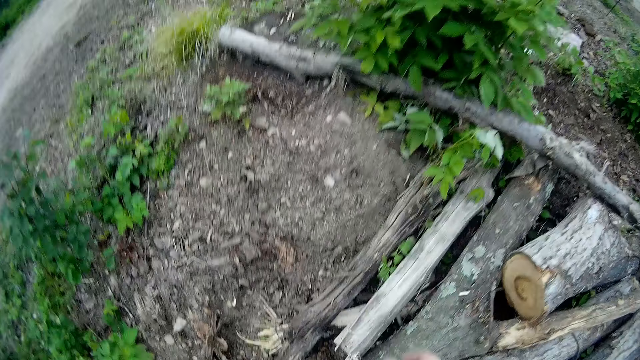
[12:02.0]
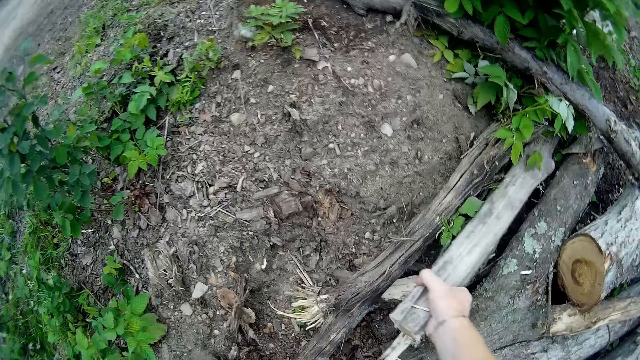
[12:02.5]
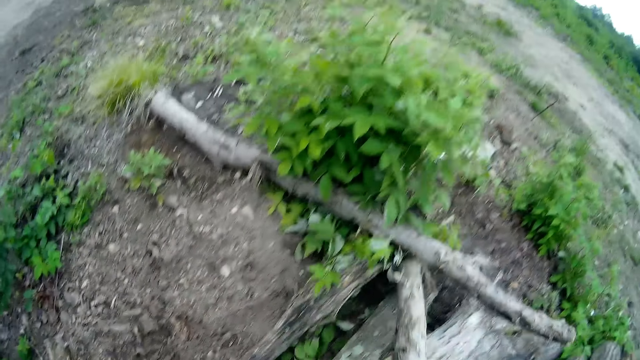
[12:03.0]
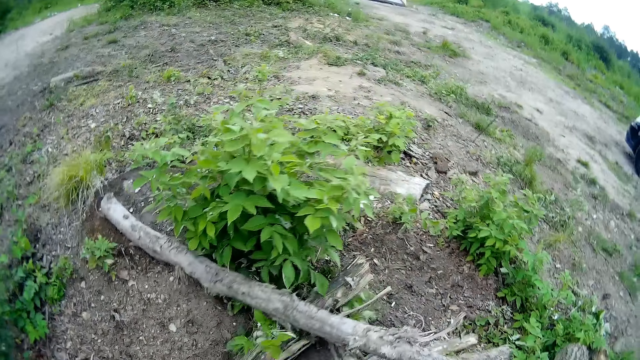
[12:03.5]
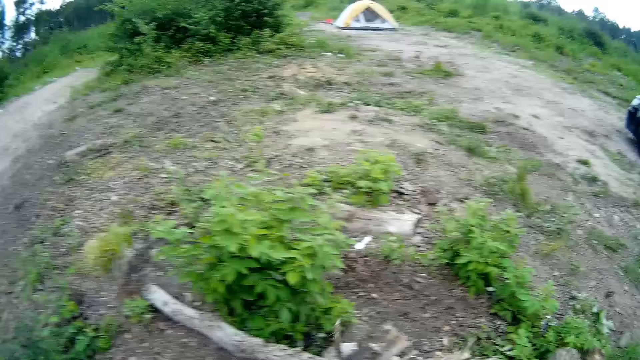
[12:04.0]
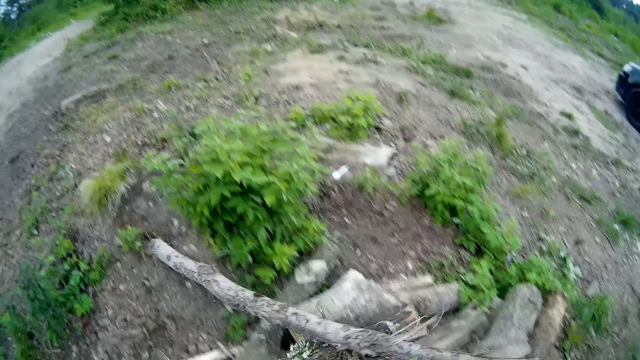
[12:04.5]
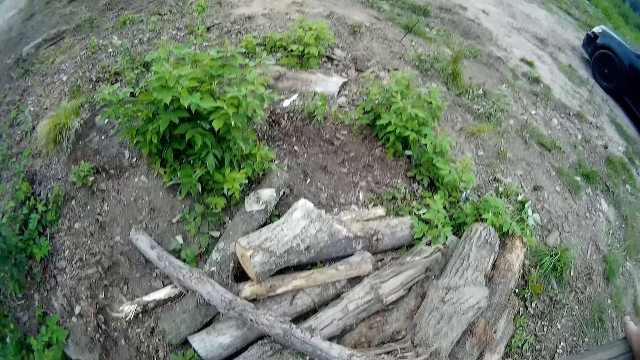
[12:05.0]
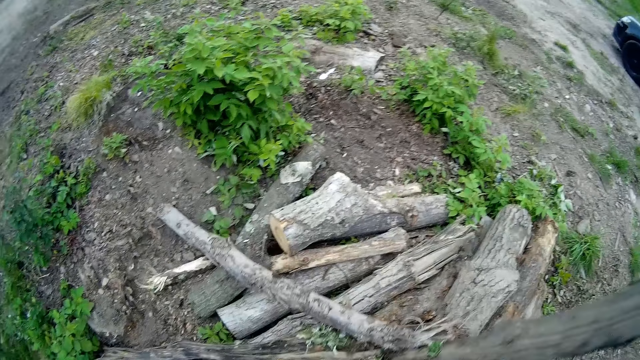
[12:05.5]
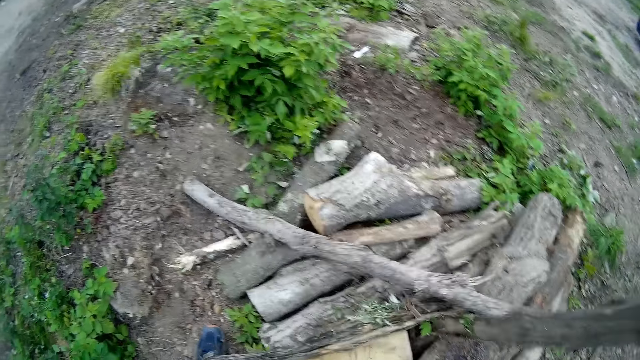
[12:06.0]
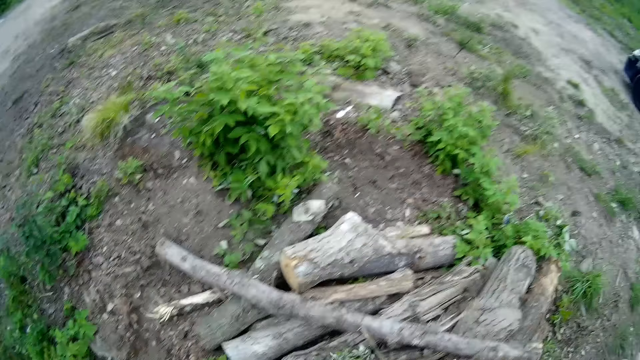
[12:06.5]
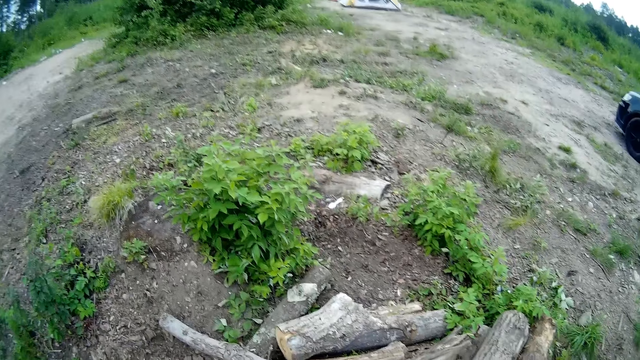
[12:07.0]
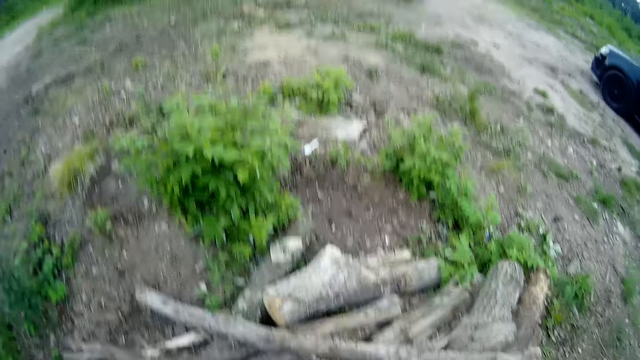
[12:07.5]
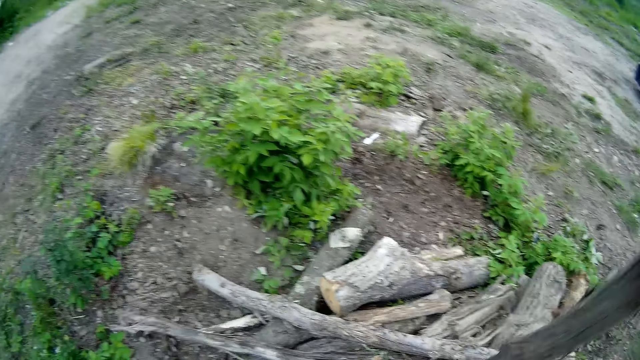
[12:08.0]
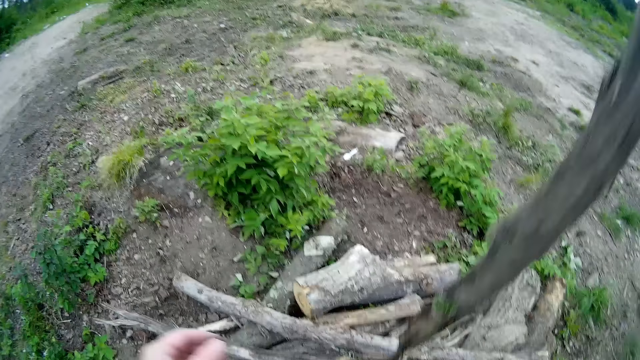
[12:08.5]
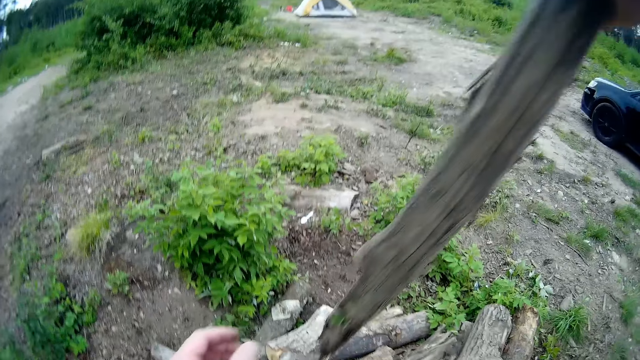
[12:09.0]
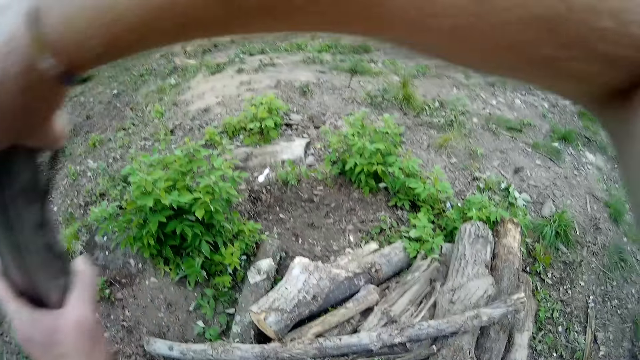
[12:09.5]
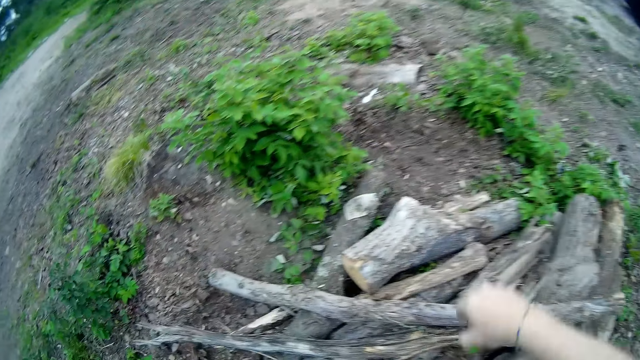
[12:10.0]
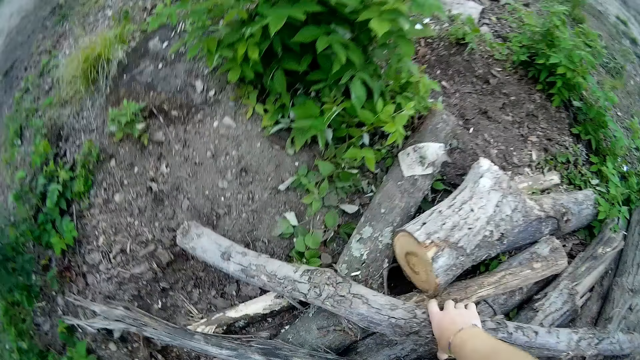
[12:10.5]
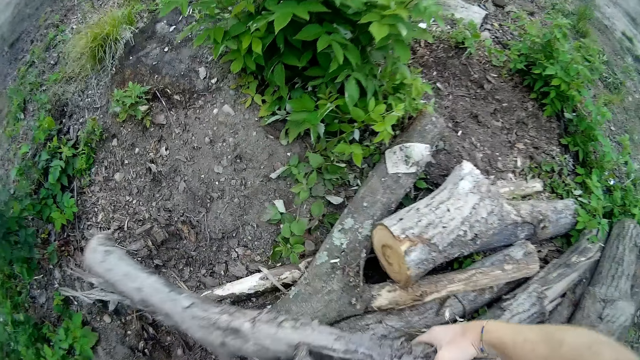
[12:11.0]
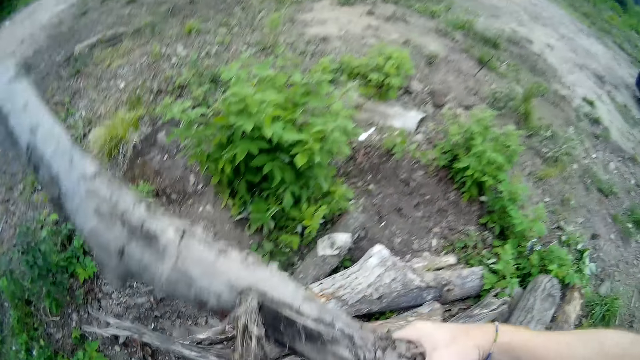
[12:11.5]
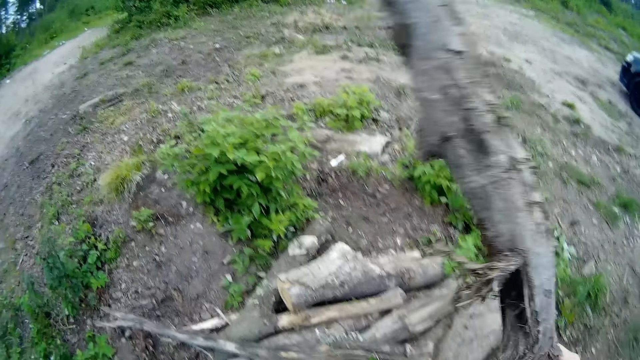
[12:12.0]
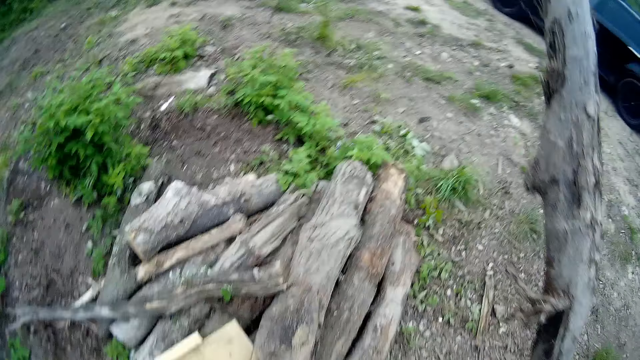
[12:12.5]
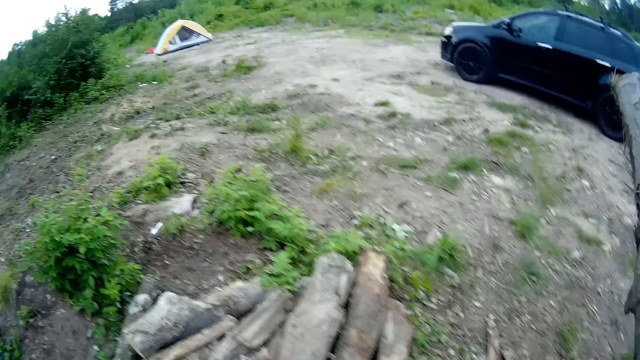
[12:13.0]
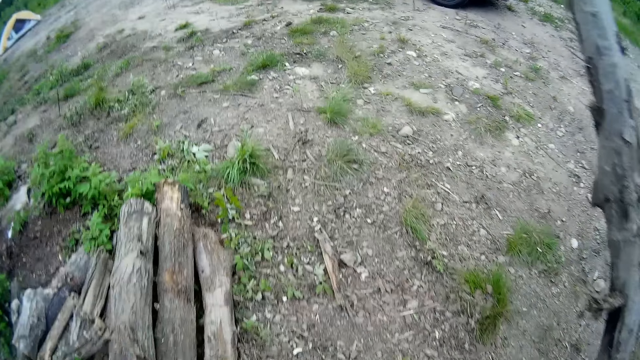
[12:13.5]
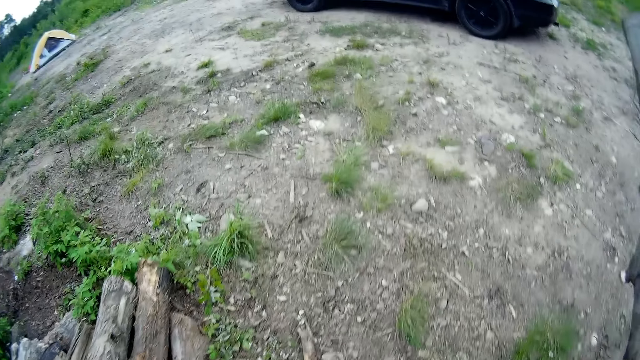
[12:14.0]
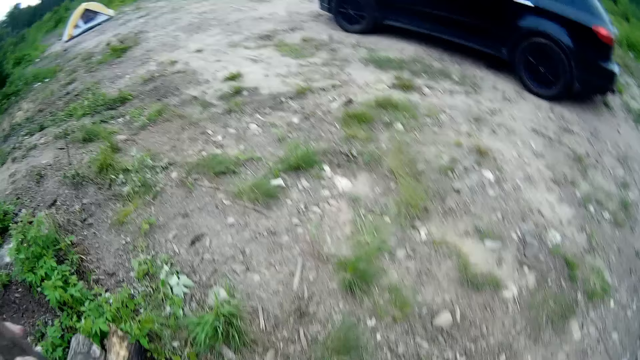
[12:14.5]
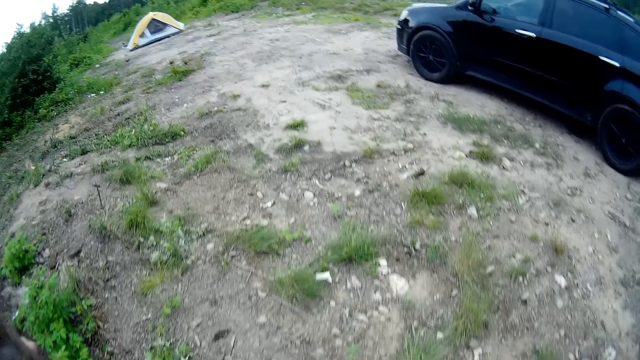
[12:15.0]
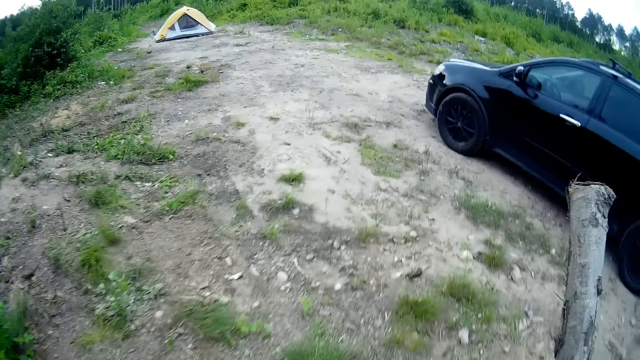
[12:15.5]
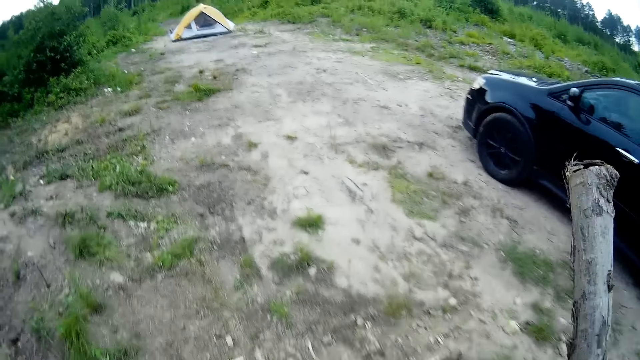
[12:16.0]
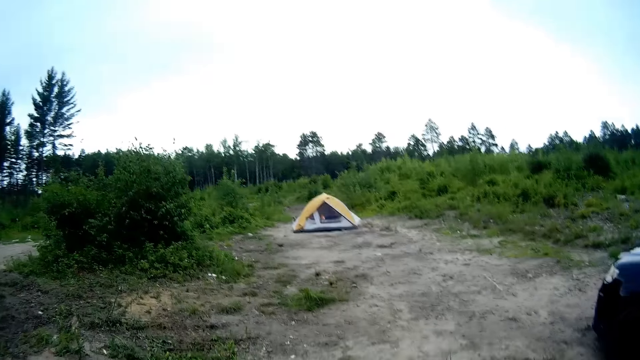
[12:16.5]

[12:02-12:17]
The camera wearer picks up one dried log with his right hand. He picks up a log again. He moves the dried log from his right hand to his left hand. He picks up another dried log with his right hand. He moves forward on the campsite with the two dried logs in his hands. He walks around the field.

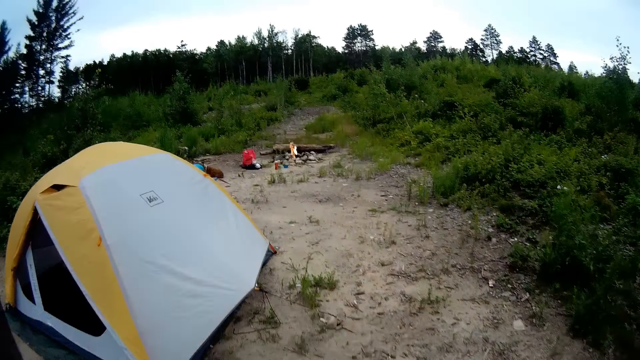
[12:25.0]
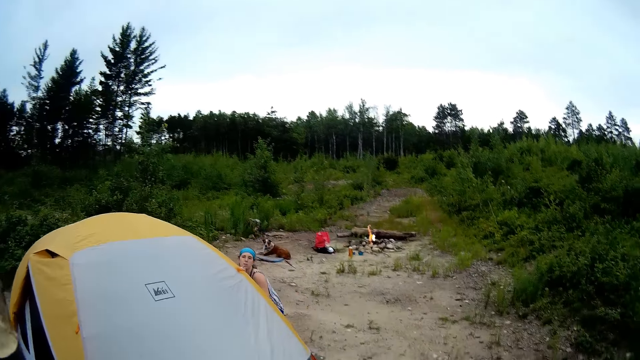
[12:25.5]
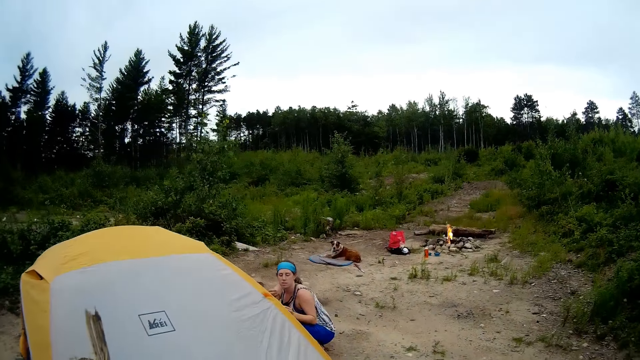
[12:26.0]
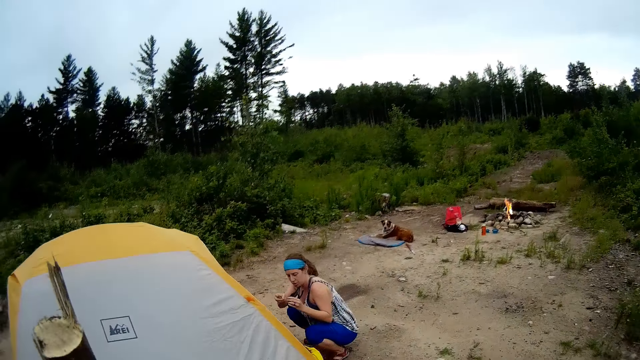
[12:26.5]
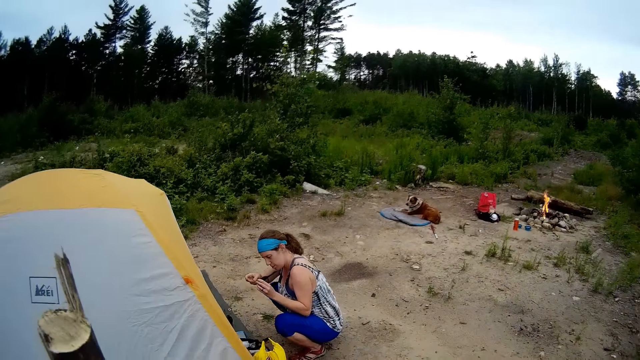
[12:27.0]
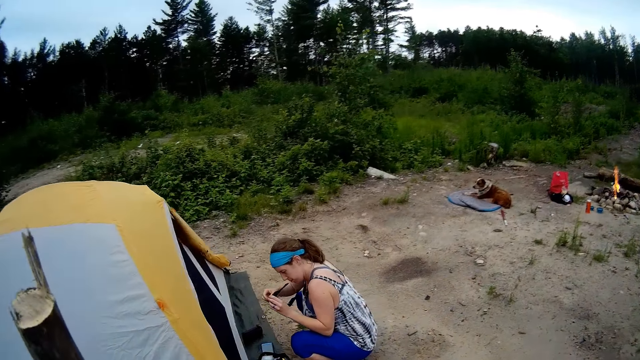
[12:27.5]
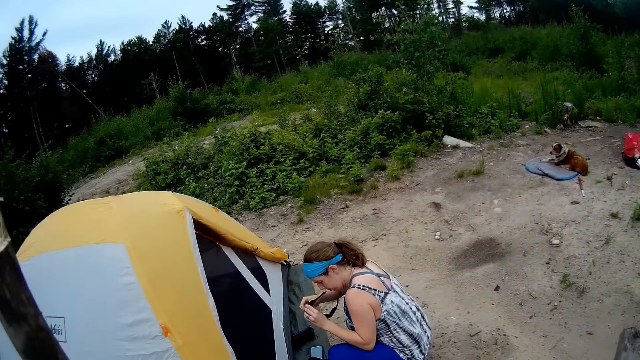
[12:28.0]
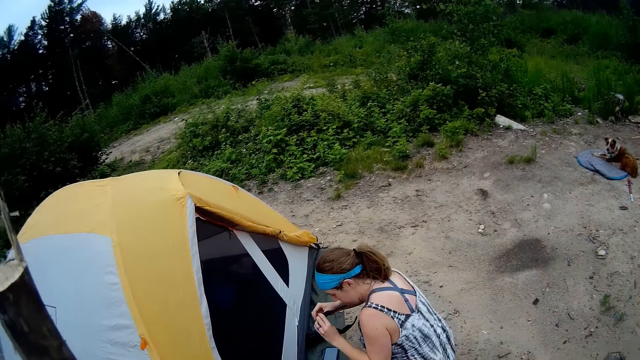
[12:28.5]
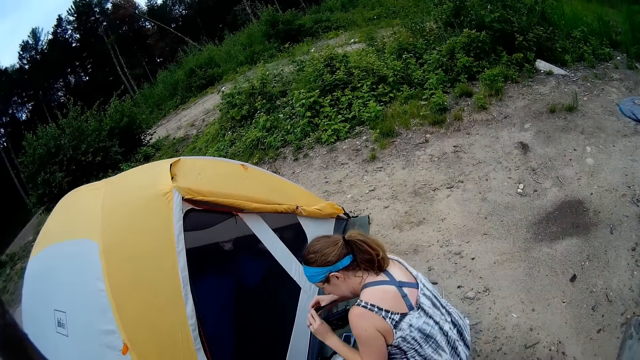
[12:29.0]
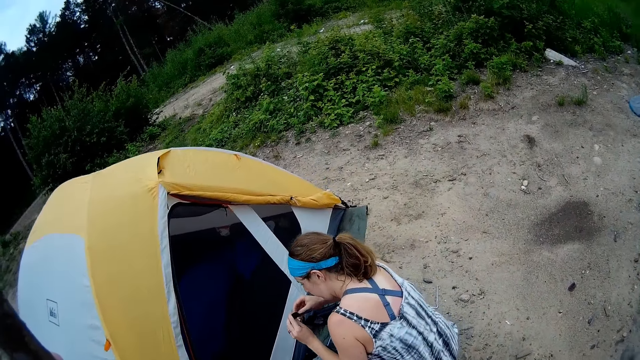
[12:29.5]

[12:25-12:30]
A woman talks with the camera wearer. The woman fixes dark glasses with her hands. The woman holds the glasses. The camera wearer drops the dried log in his left hand on the ground.
